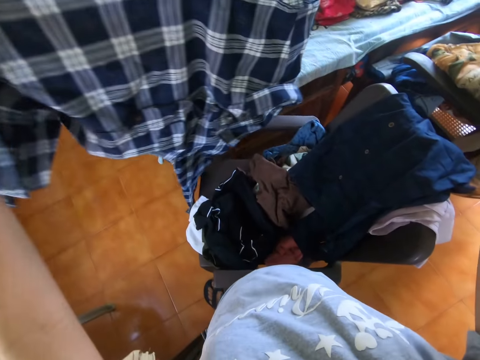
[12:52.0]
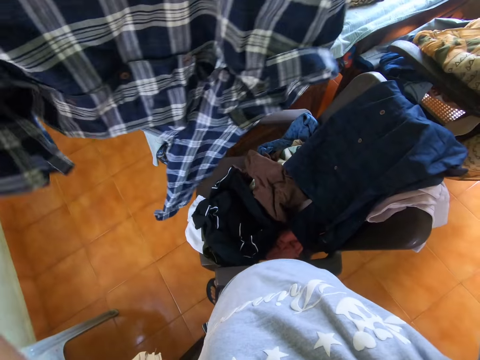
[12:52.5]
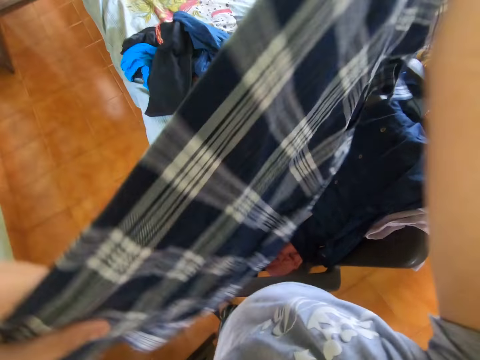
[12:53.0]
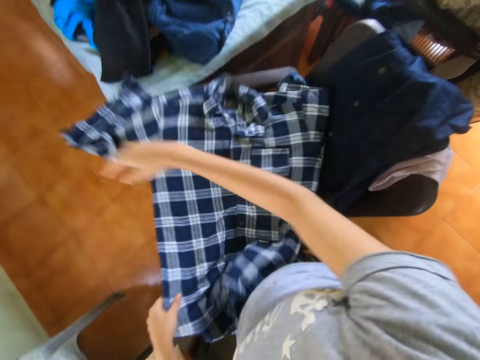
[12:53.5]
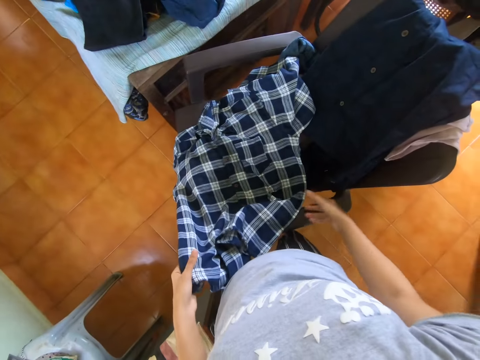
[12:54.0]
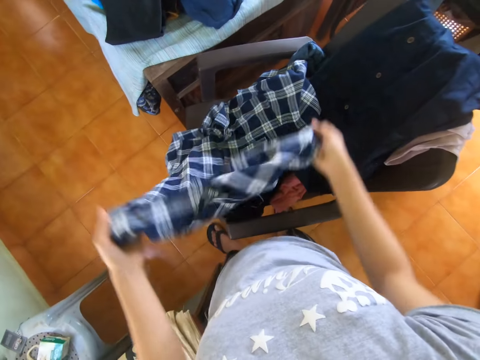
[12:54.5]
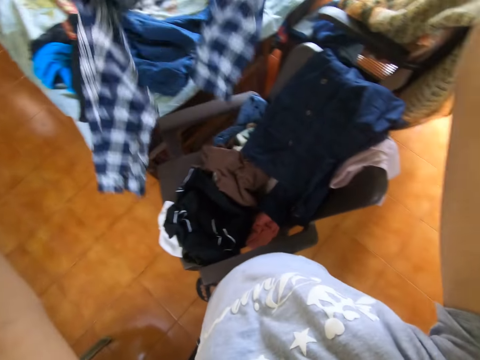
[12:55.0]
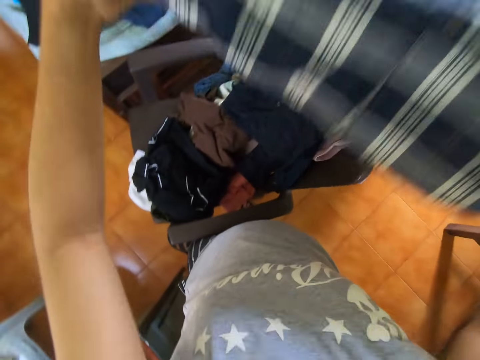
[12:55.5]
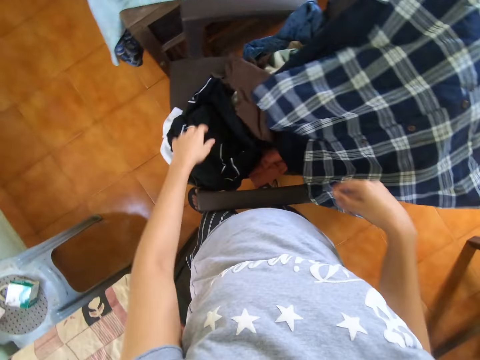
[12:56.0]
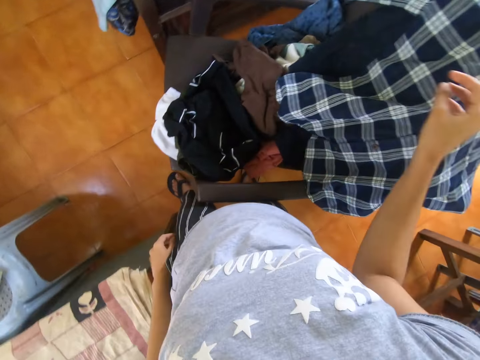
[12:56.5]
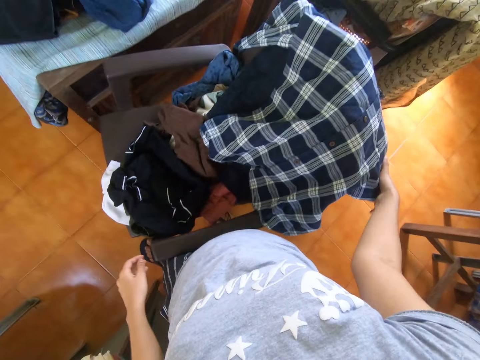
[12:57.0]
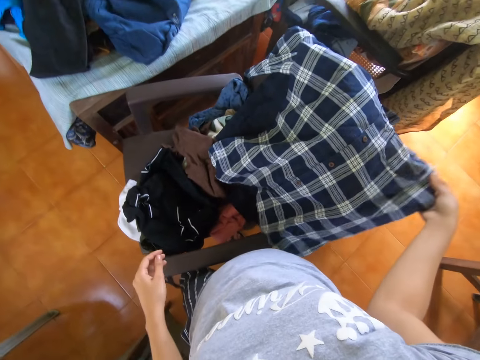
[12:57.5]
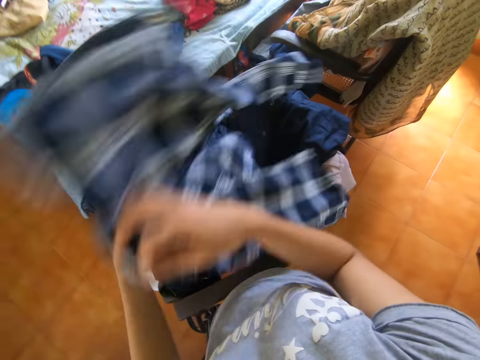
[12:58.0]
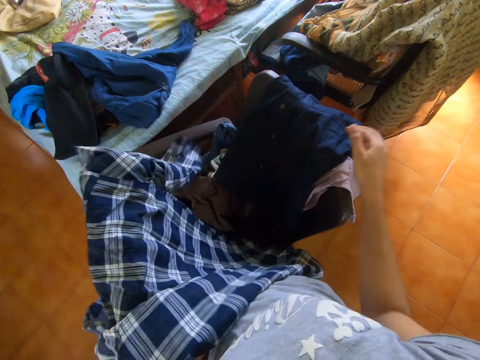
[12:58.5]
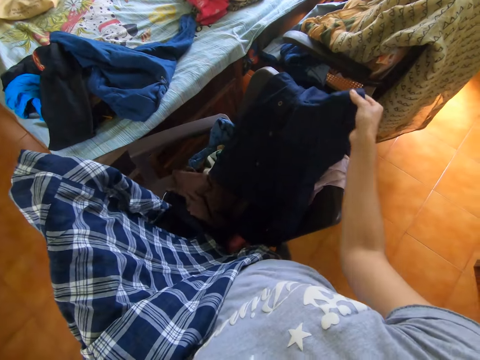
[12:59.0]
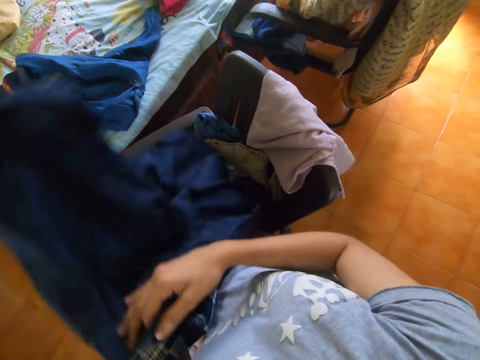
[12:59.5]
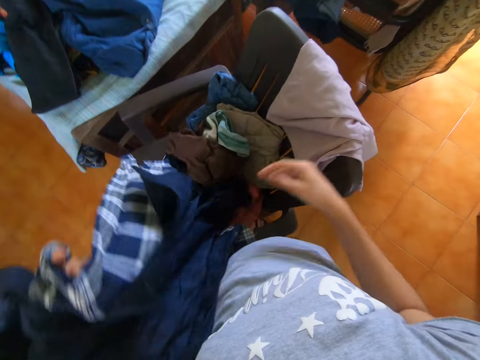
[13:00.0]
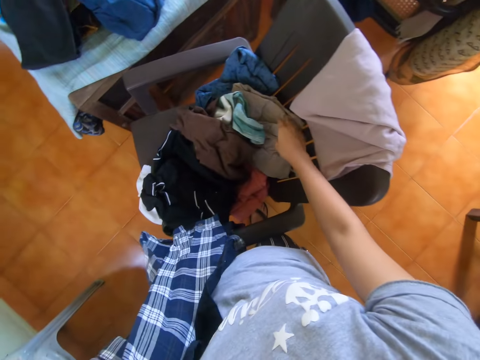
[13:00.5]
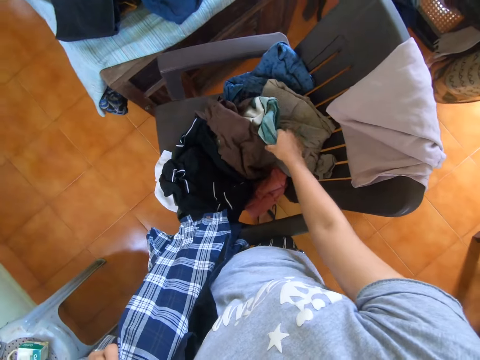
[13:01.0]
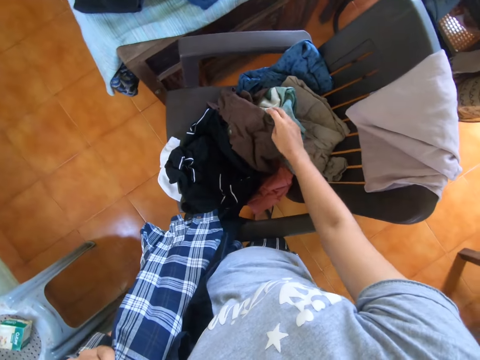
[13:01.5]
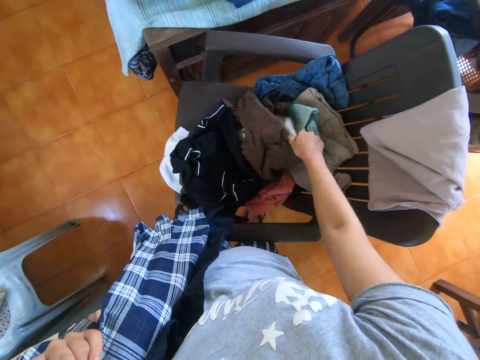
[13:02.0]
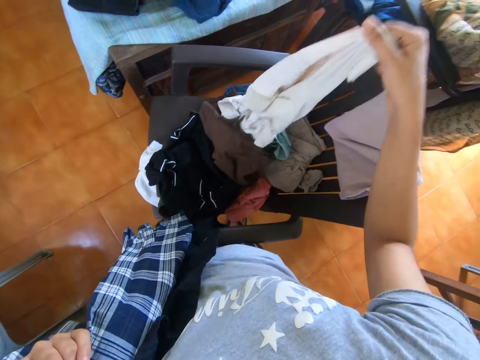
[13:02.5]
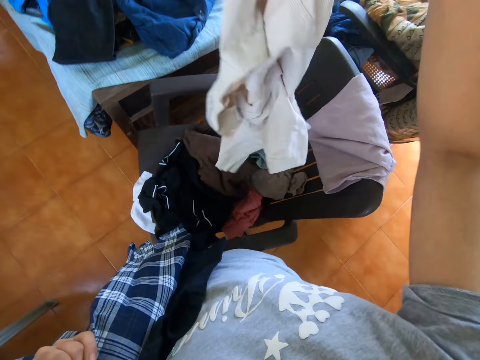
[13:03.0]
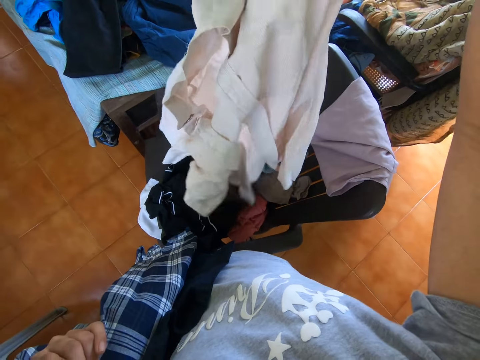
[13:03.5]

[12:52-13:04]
The camera wearer lifts a shirt. They put the shirt on the chair. They lift the shirt. They put the shirt on the chair. They pick up the shirt on the chair repeatedly.

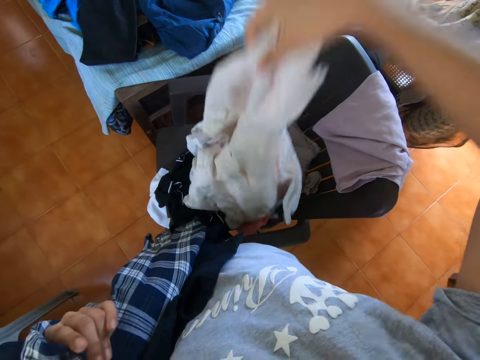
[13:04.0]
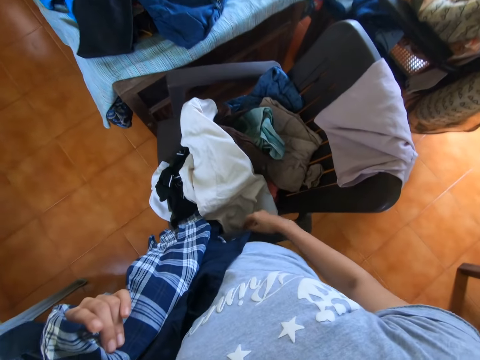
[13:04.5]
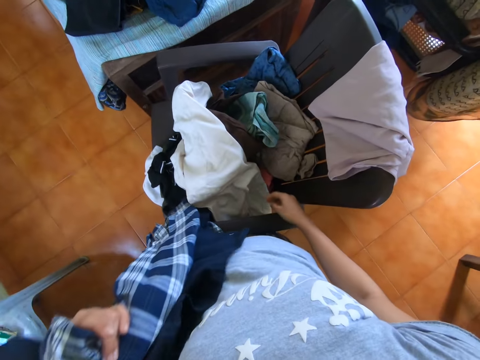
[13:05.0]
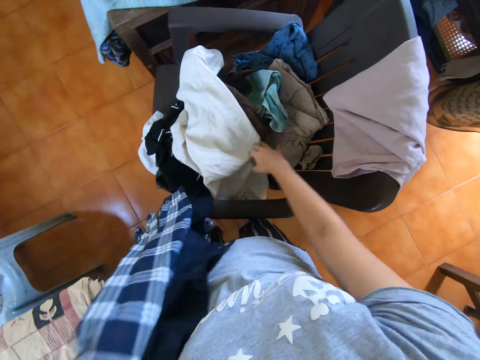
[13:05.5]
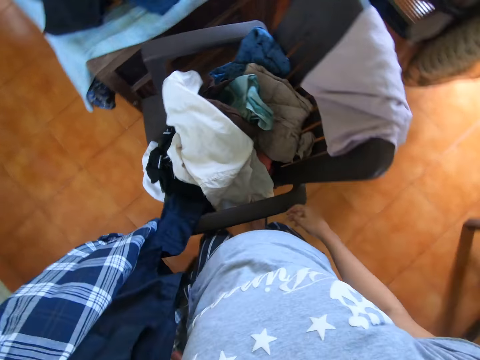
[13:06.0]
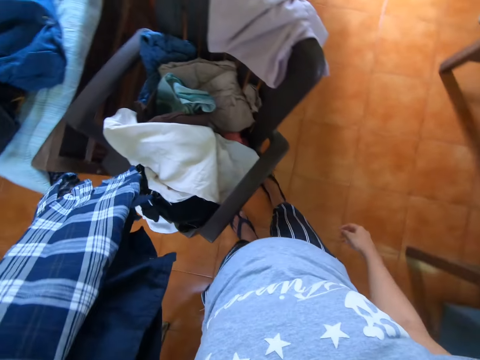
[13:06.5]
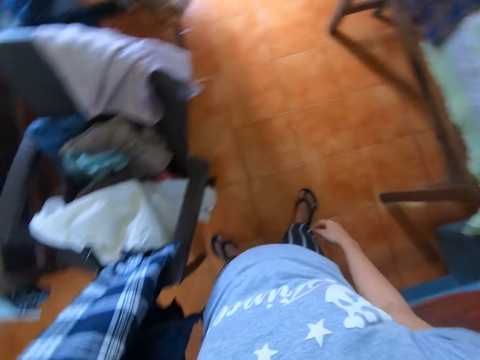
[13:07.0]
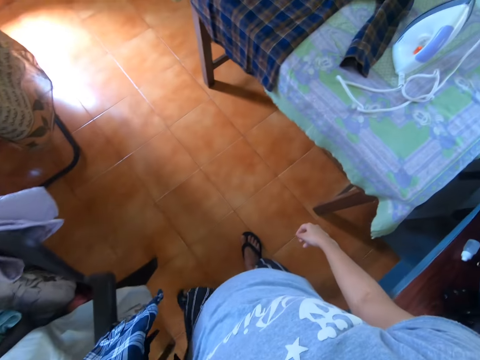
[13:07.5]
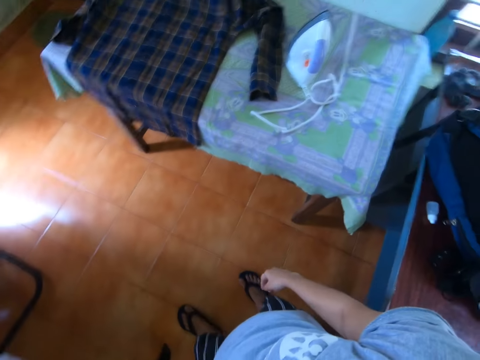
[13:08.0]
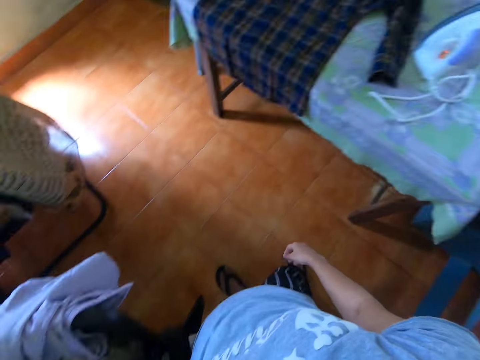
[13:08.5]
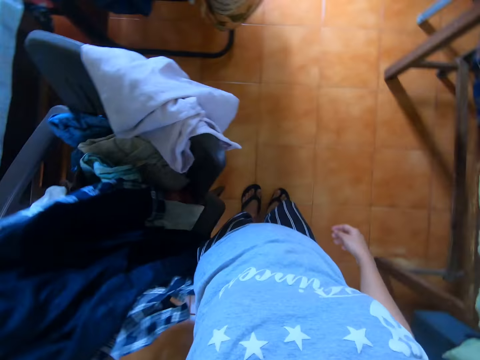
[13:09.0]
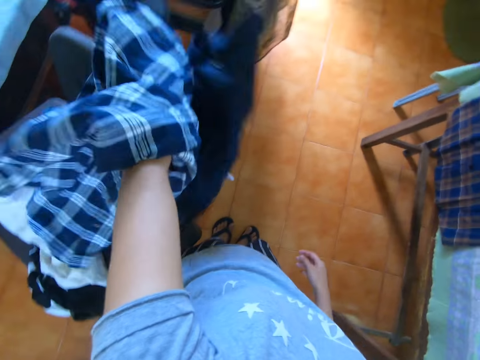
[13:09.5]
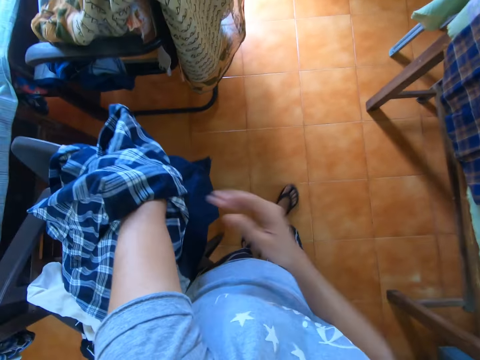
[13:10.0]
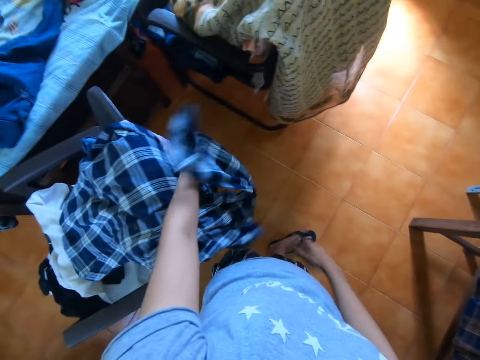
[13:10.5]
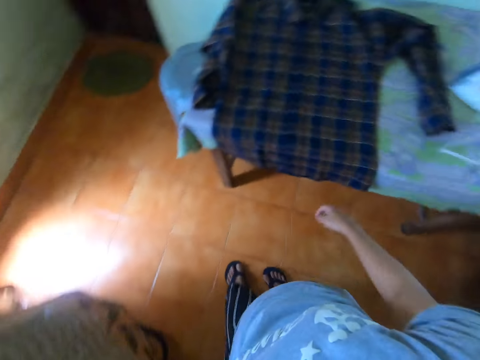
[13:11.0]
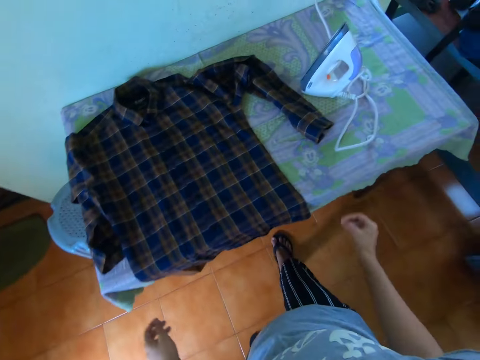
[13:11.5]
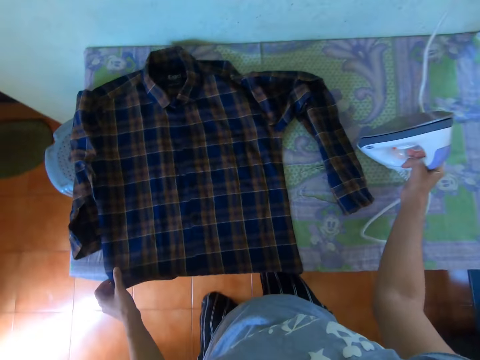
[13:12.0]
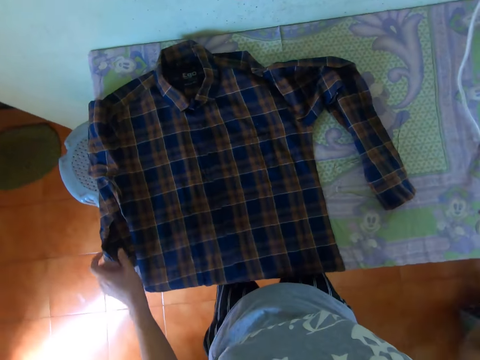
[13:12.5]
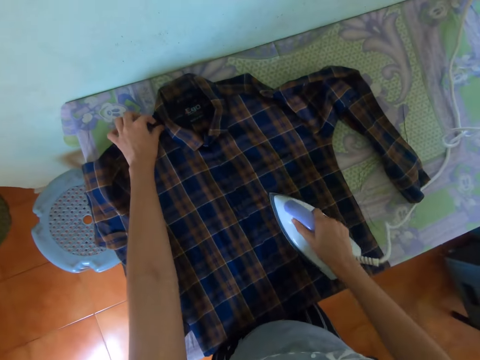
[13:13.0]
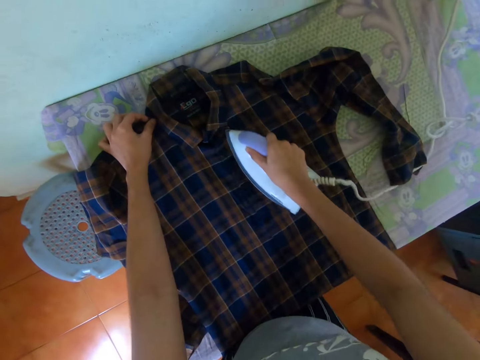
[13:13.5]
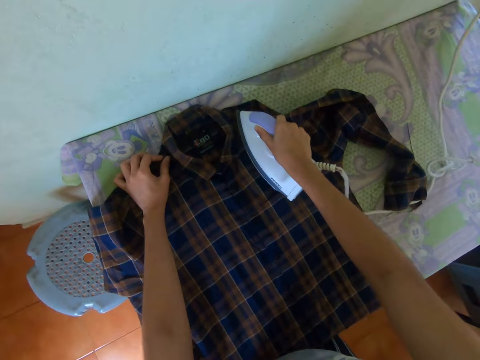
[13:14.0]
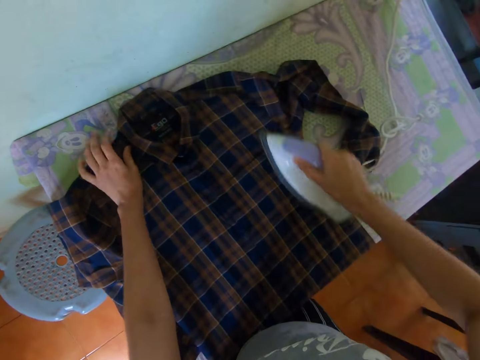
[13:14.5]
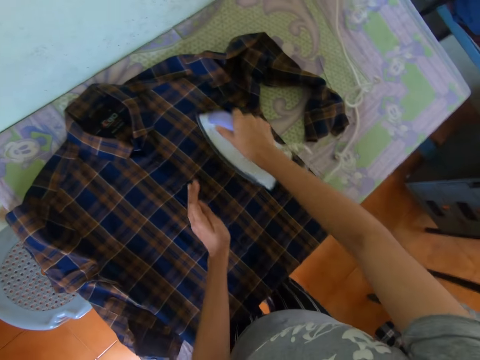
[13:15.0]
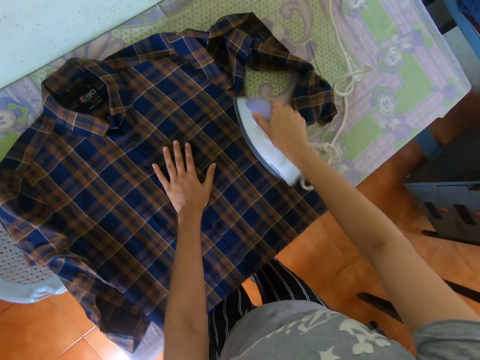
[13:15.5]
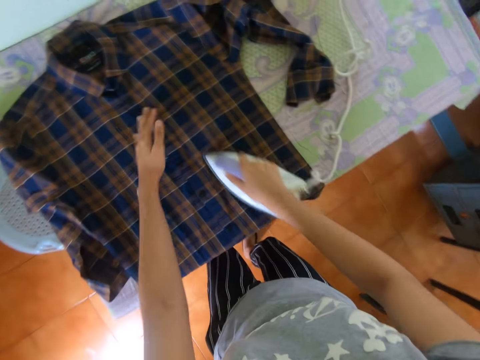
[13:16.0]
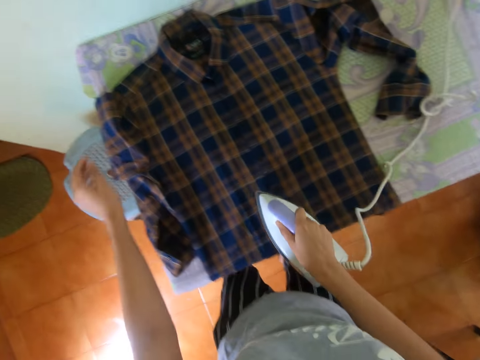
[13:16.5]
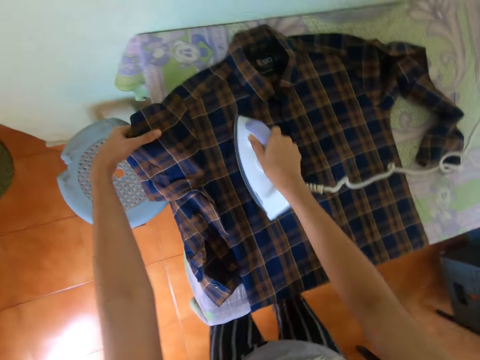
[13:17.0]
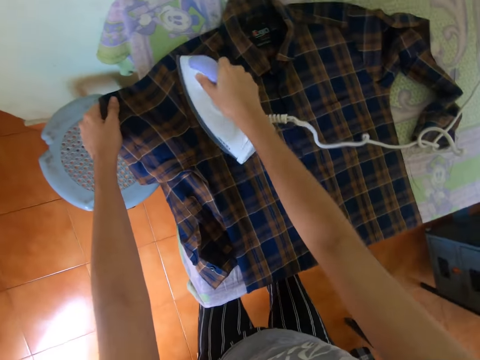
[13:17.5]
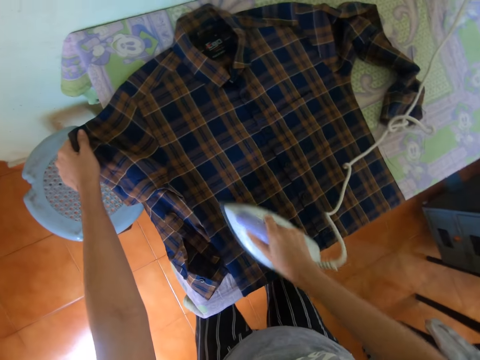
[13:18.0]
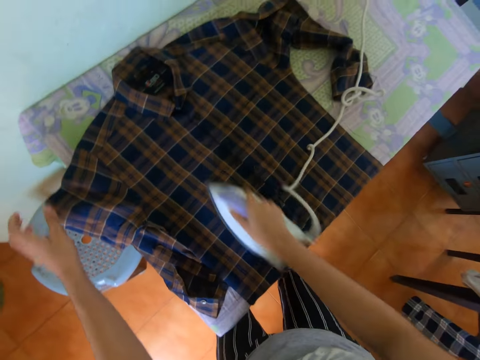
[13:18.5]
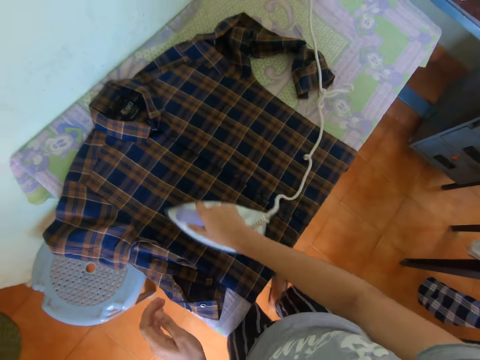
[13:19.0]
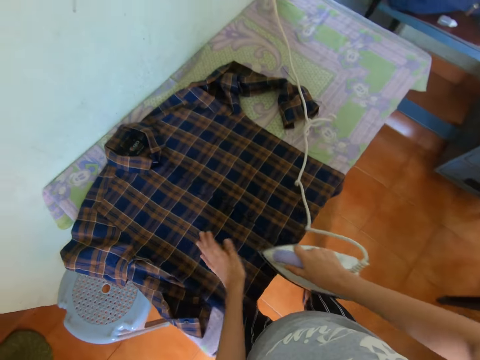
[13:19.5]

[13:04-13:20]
The camera wearer puts a shirt on the chair. They touch the shirt. They turn around in a room. They walk towards the table. They put clothes on the chair. They turn around in the room. They walk towards the table. They pick up an iron box on the ironing board. They iron the shirt with the iron box.
